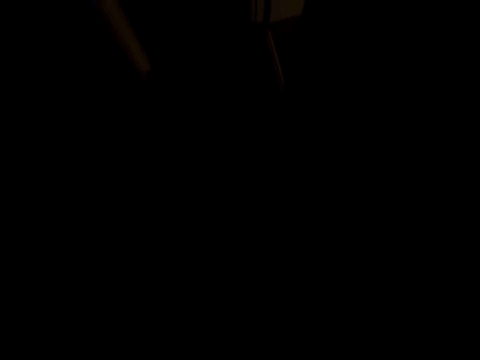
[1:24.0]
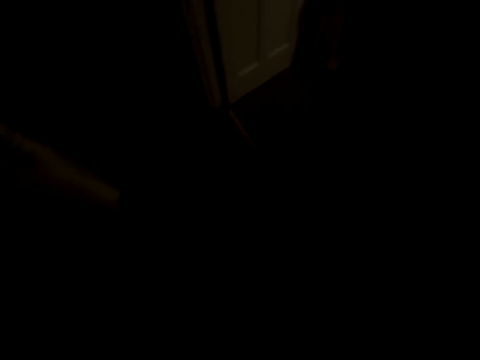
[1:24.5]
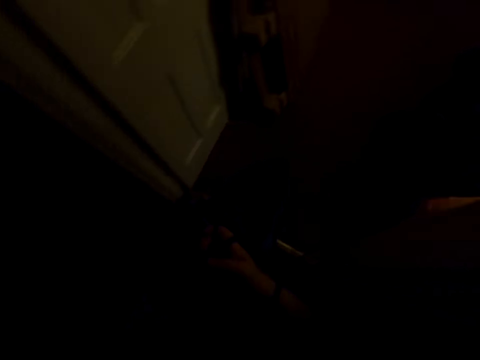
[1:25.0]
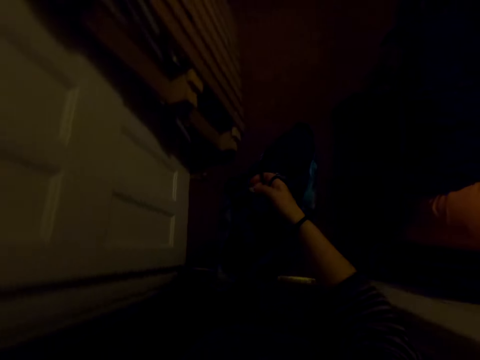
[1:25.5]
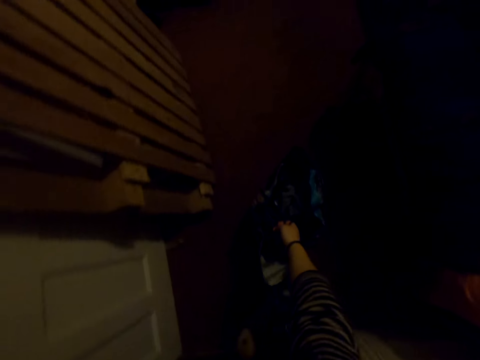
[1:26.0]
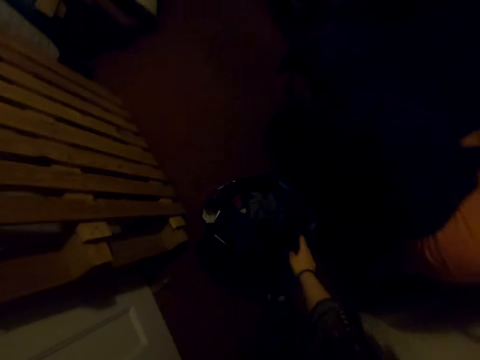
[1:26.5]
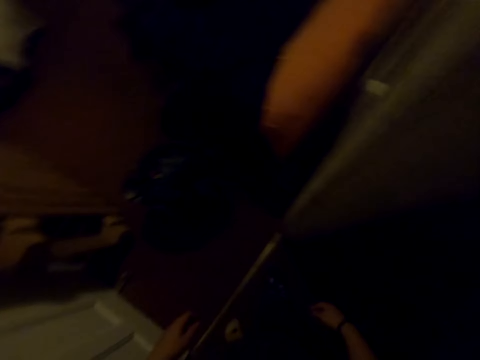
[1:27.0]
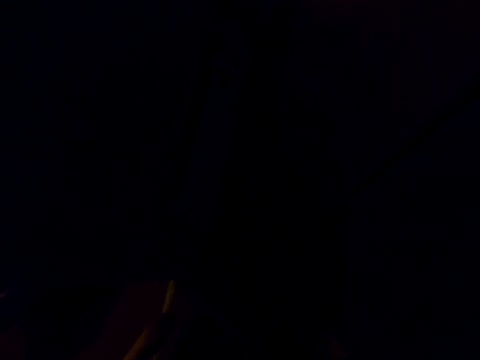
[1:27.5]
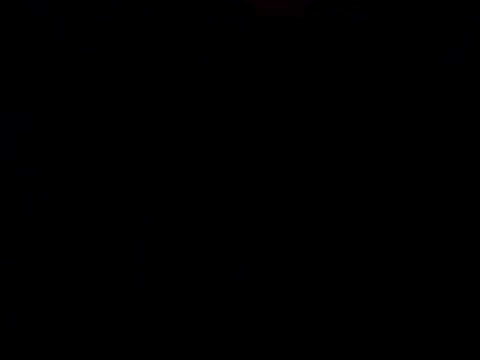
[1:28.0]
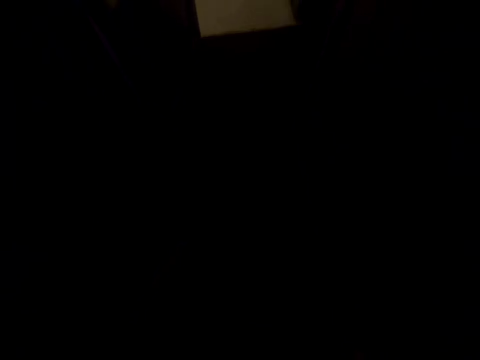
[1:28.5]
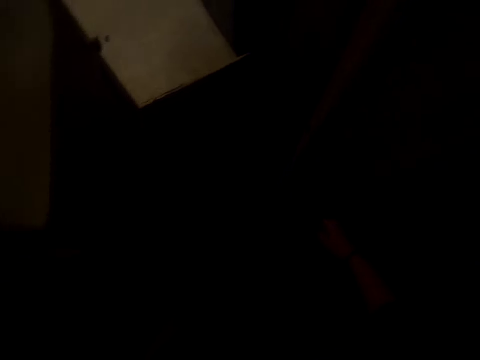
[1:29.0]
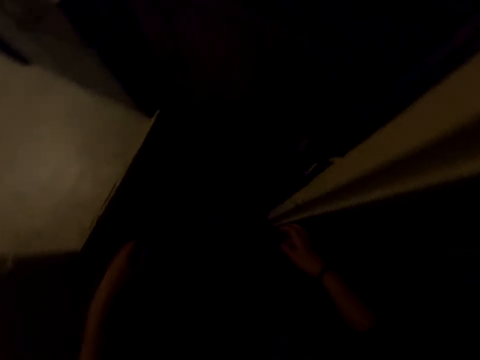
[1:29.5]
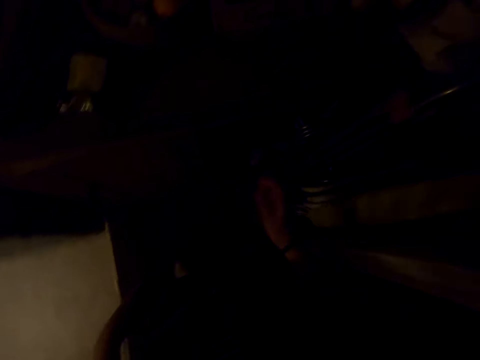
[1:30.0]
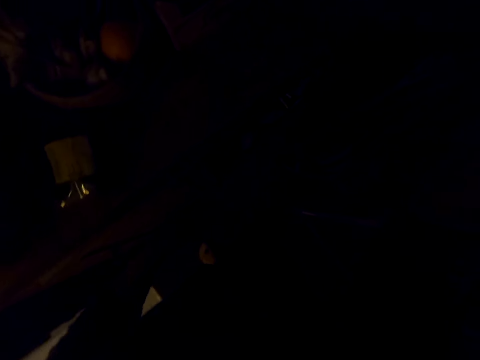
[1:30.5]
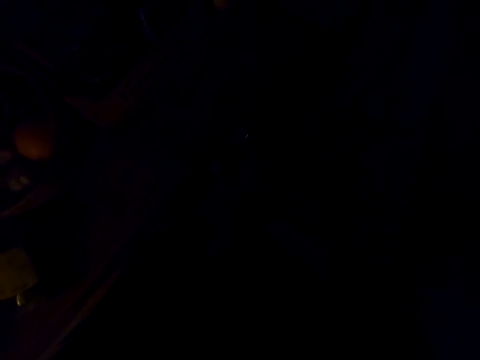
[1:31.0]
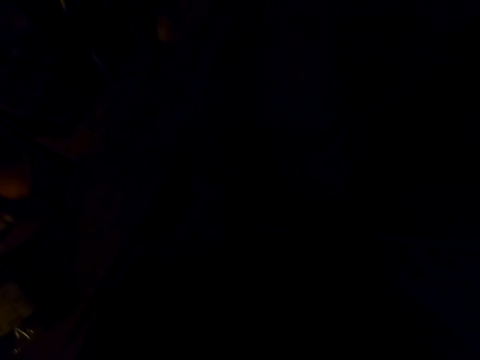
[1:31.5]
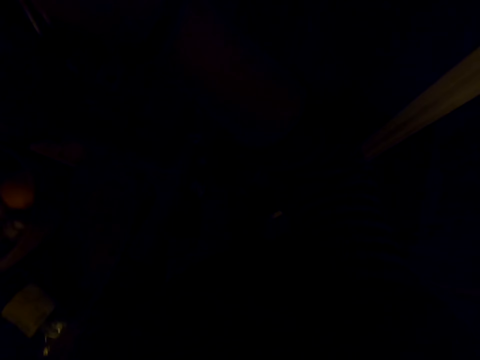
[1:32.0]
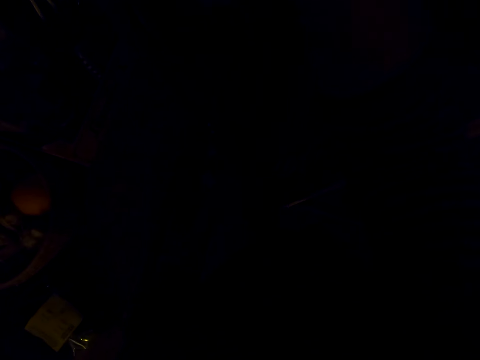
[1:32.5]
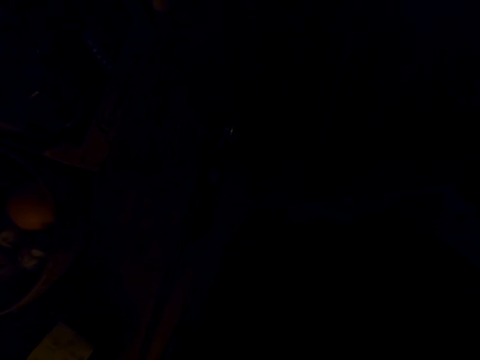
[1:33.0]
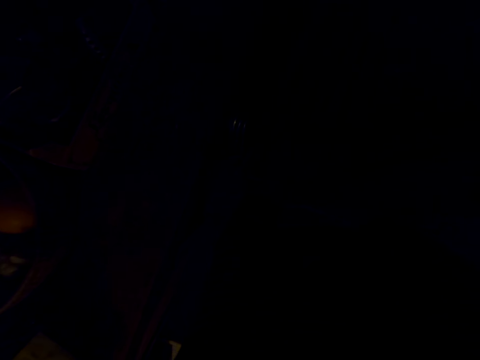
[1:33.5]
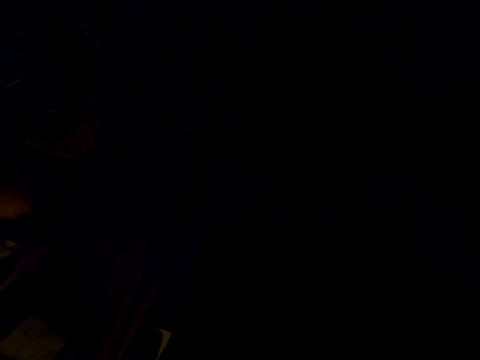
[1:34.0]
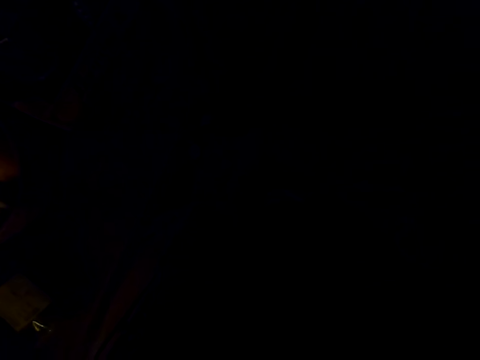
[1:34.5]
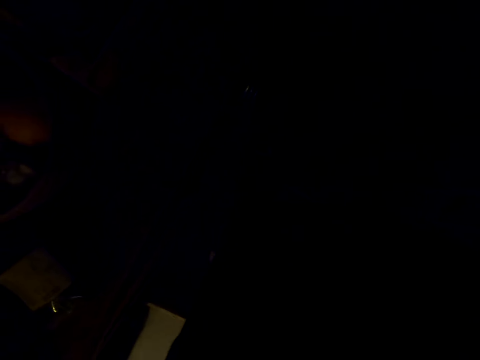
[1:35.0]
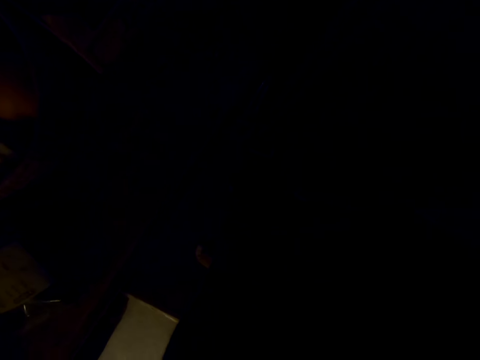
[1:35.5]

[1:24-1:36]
The camera wearer puts the bag on the floor. They walk on the floor. They do something.

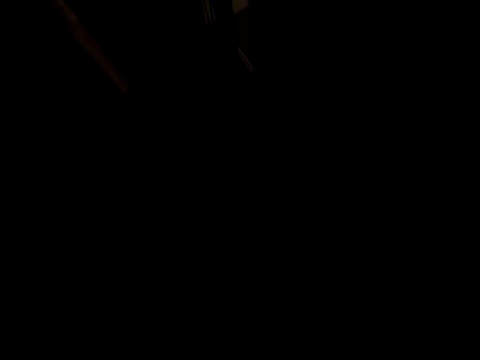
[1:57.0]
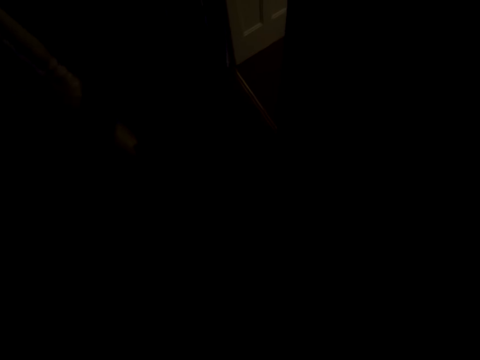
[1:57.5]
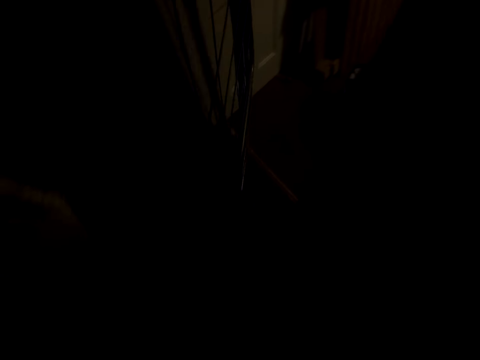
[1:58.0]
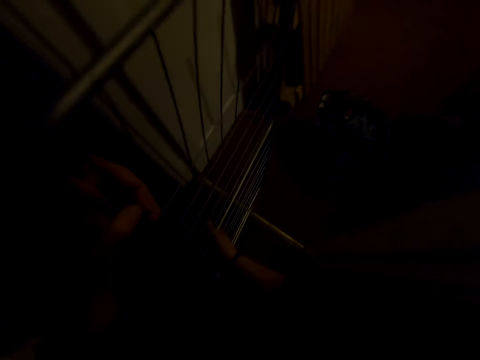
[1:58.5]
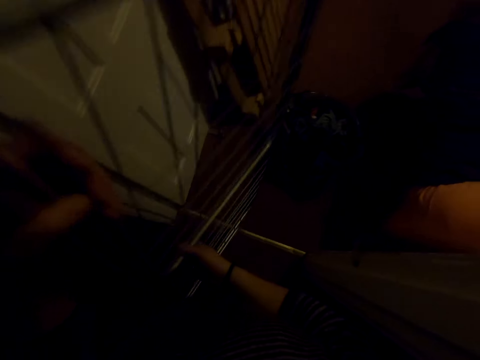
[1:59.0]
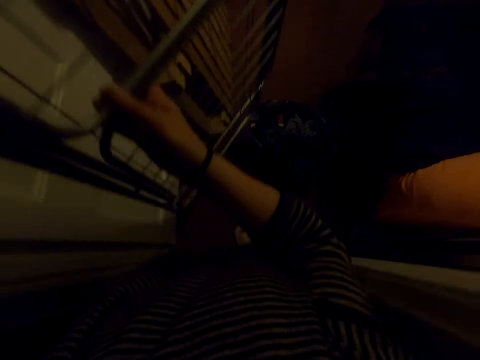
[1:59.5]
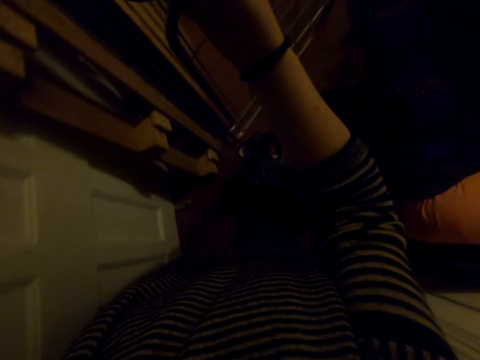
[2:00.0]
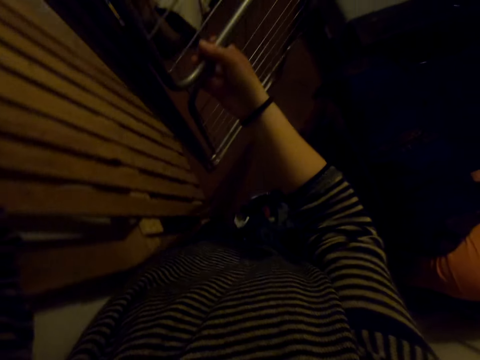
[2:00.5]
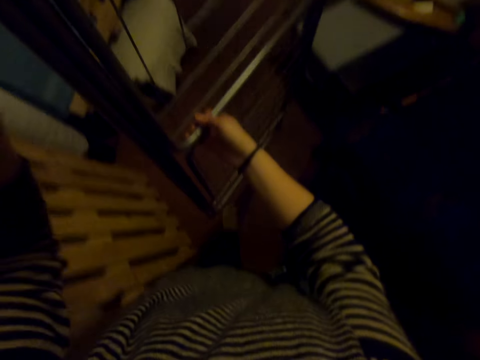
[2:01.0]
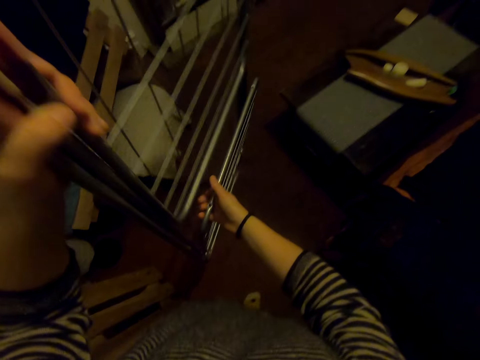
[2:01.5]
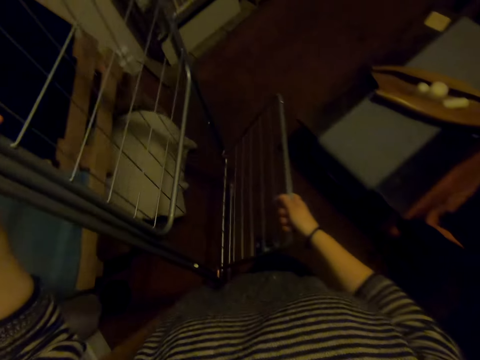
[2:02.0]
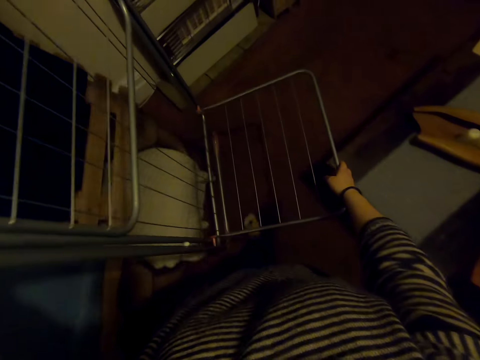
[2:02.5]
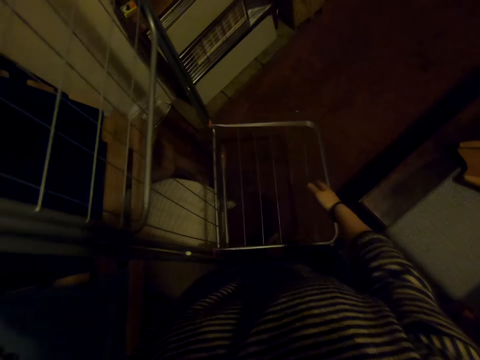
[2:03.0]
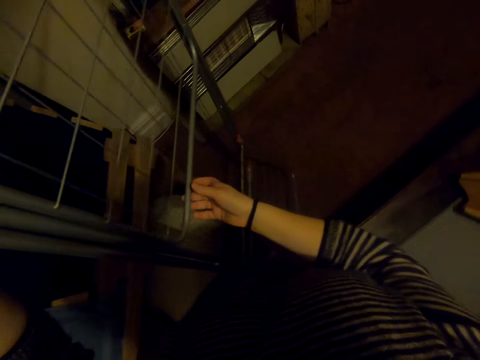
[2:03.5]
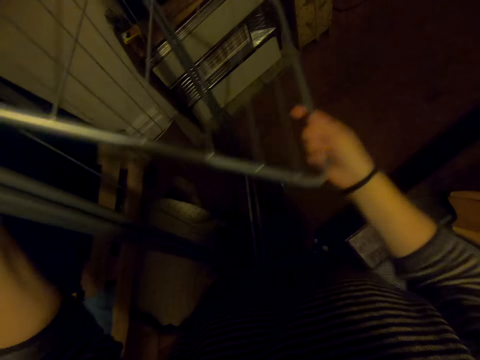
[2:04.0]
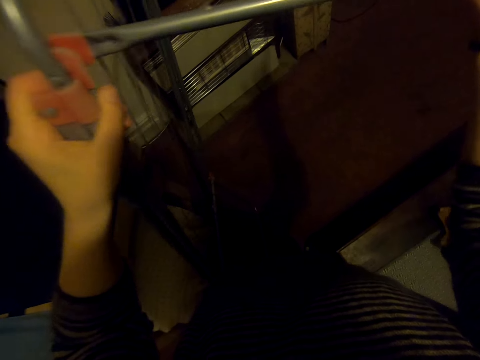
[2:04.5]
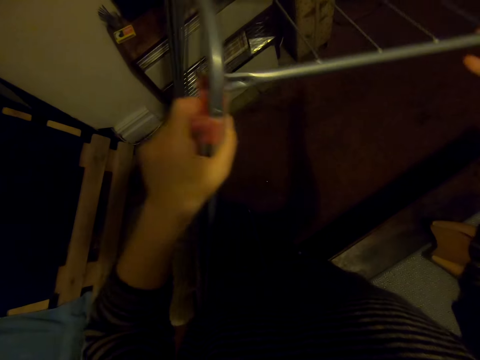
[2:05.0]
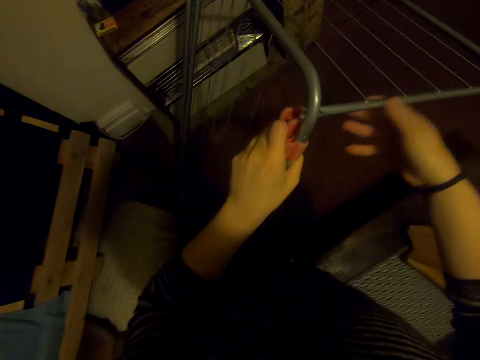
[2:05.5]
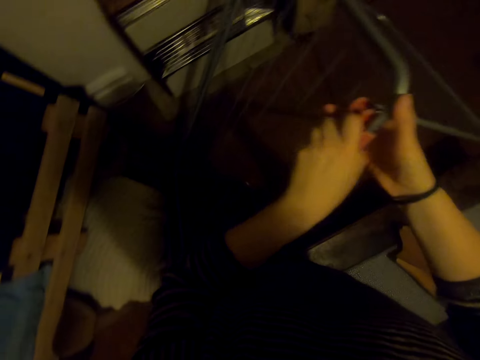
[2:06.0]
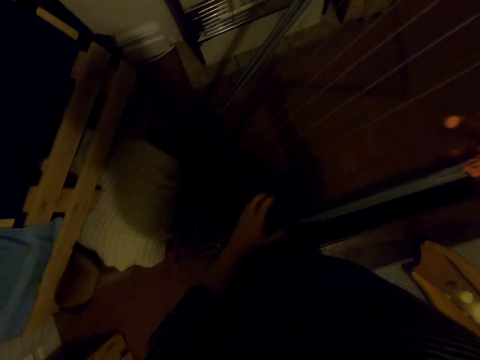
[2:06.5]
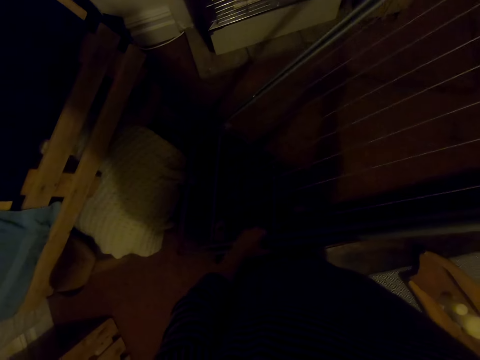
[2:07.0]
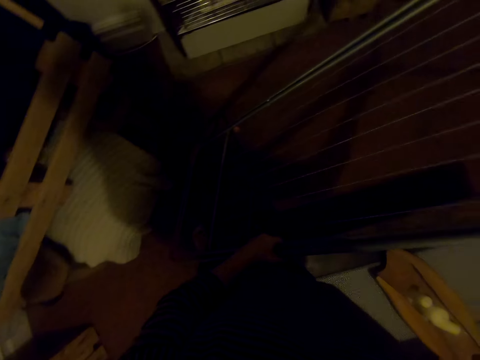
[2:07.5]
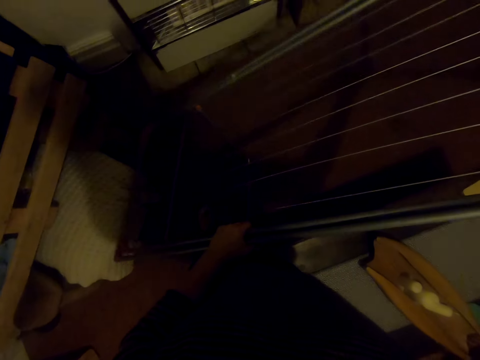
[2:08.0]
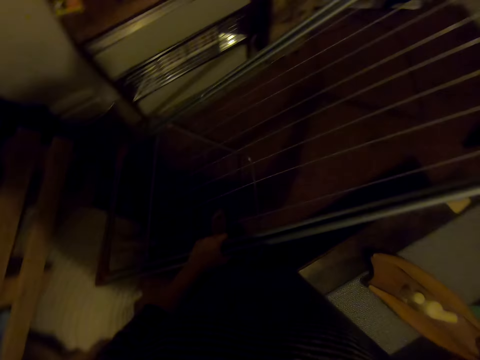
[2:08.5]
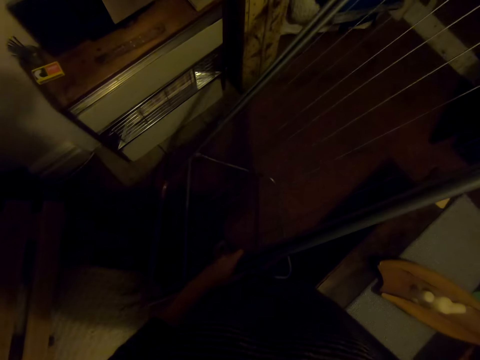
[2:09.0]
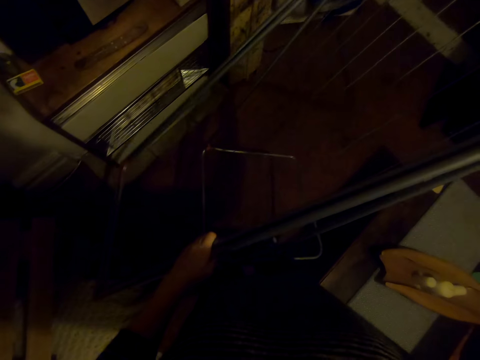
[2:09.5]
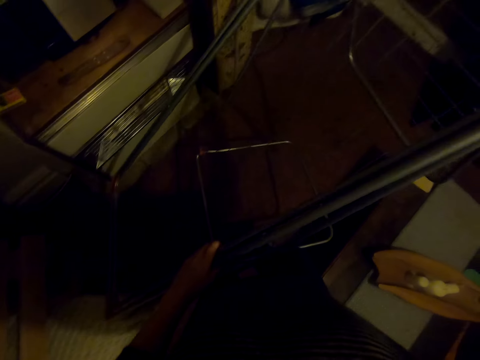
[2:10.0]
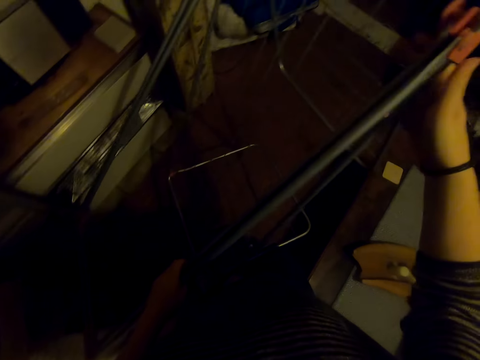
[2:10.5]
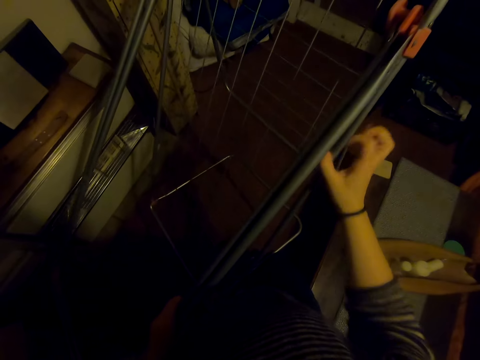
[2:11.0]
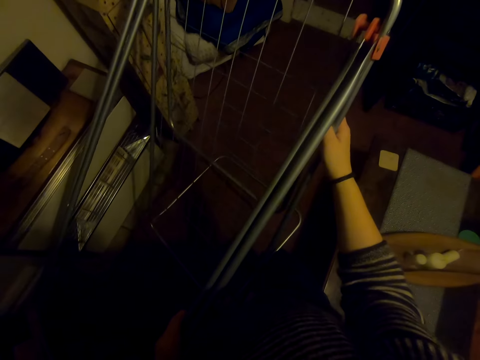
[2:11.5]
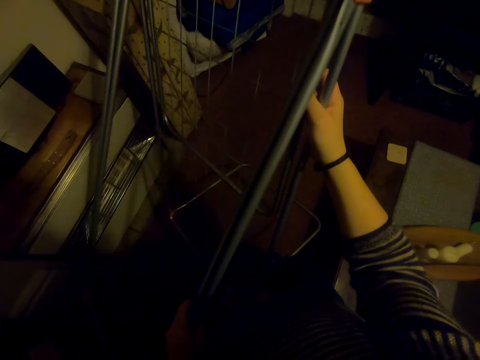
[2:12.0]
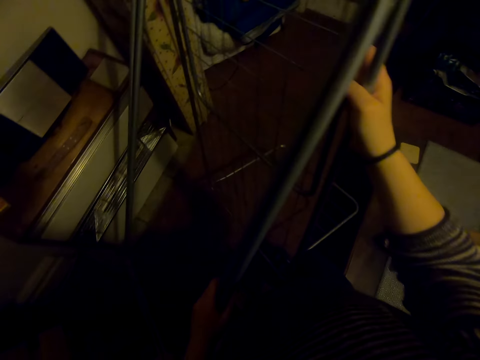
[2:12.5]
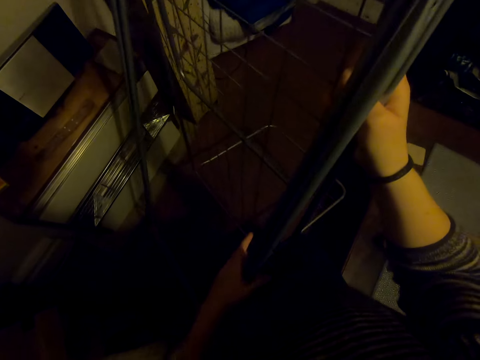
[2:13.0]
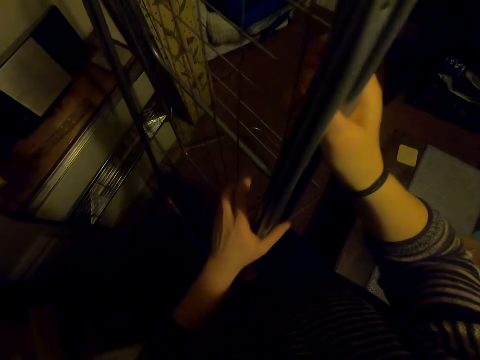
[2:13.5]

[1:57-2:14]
The camera wearer walks on the floor. They unfold the stand. They put the stand on the floor.
